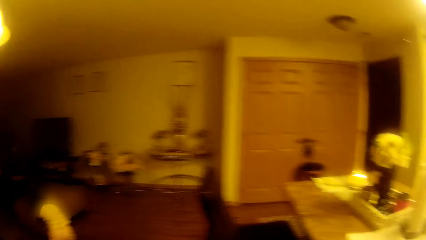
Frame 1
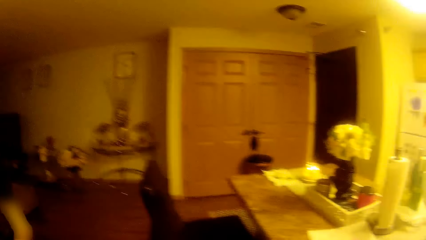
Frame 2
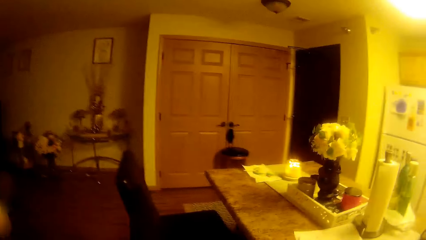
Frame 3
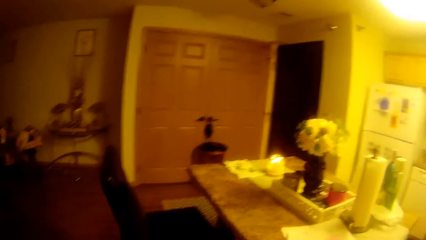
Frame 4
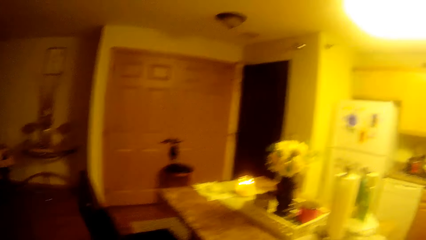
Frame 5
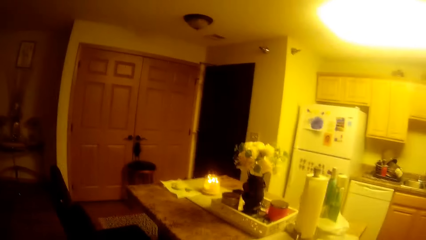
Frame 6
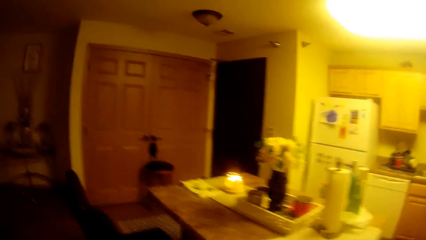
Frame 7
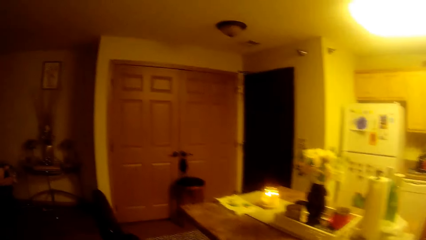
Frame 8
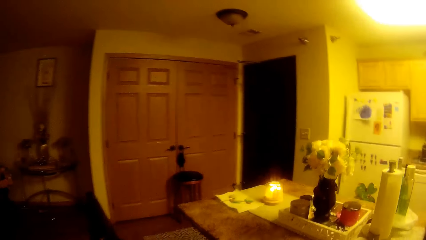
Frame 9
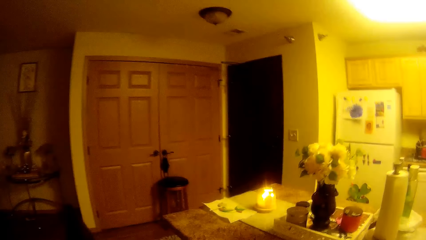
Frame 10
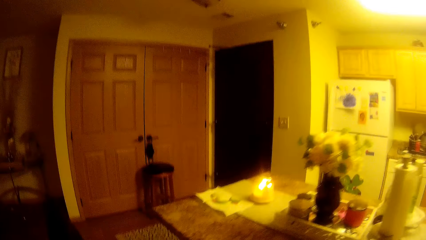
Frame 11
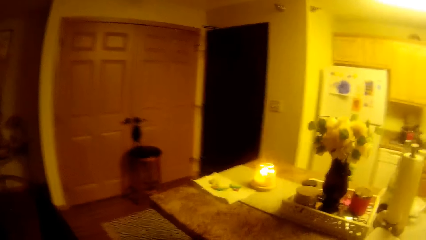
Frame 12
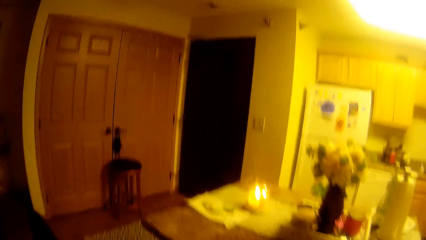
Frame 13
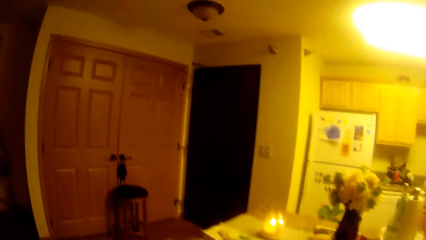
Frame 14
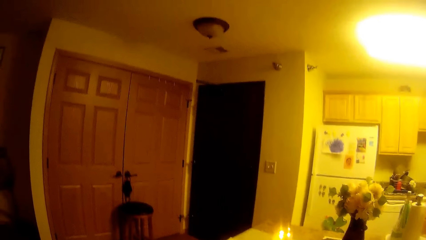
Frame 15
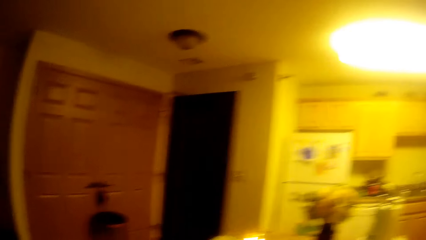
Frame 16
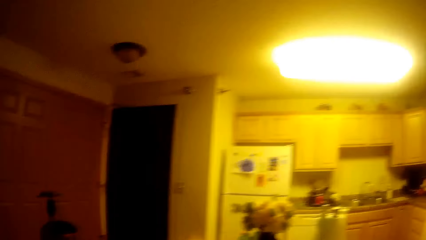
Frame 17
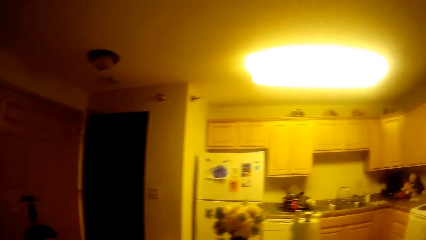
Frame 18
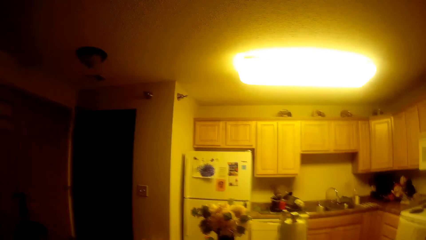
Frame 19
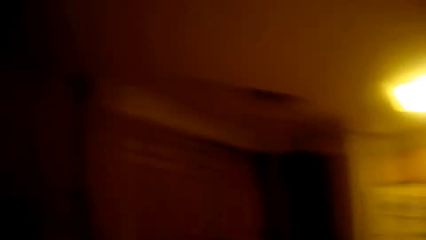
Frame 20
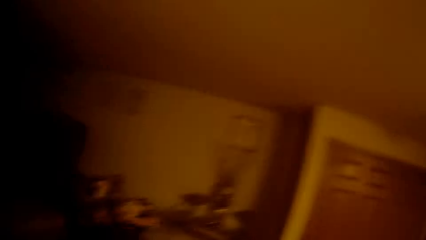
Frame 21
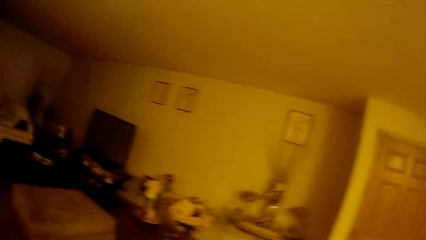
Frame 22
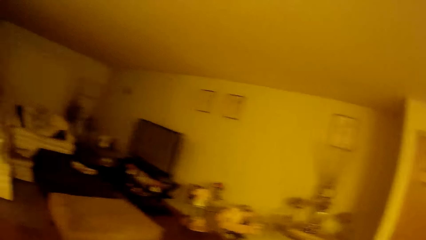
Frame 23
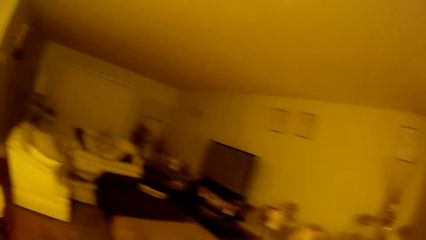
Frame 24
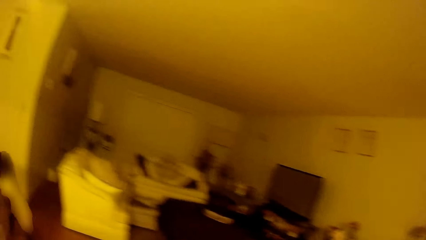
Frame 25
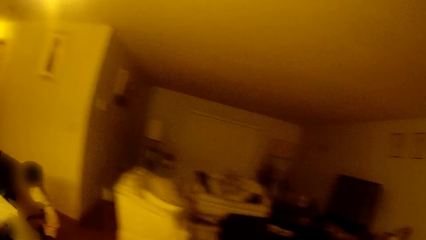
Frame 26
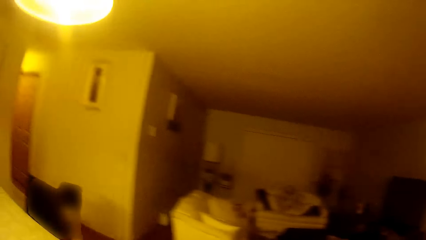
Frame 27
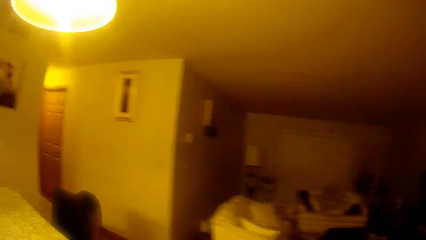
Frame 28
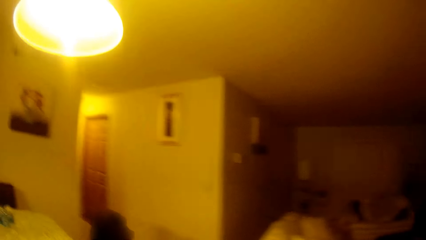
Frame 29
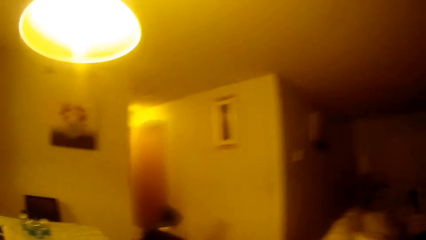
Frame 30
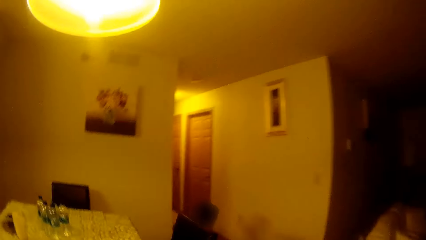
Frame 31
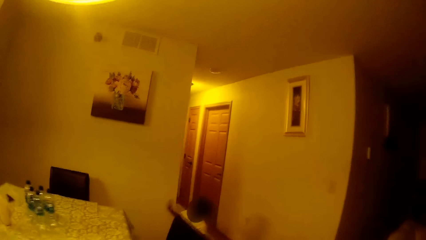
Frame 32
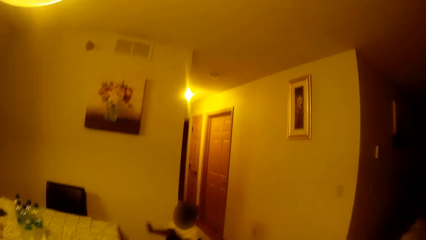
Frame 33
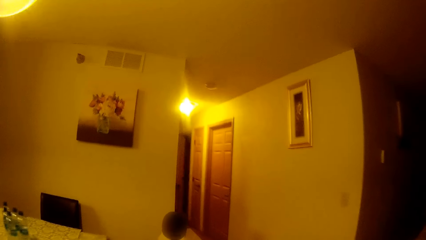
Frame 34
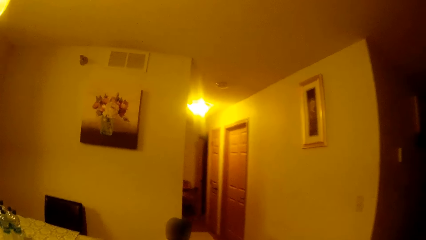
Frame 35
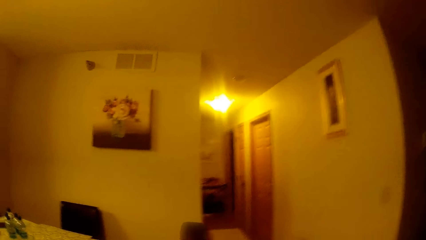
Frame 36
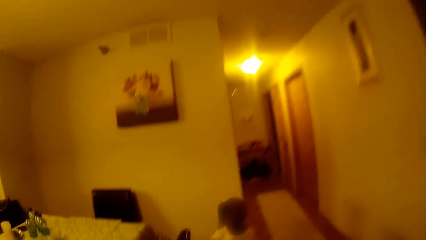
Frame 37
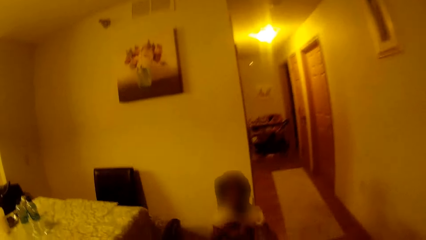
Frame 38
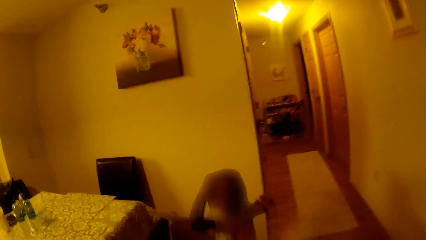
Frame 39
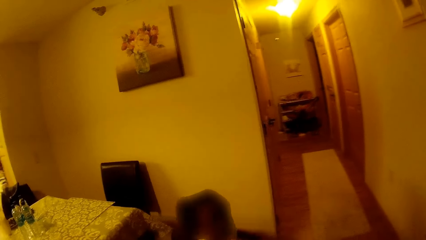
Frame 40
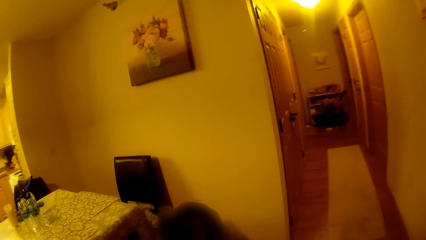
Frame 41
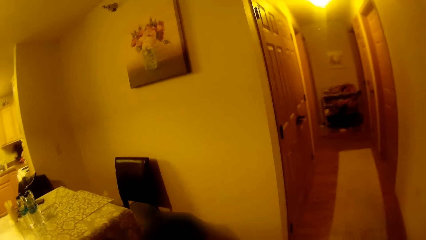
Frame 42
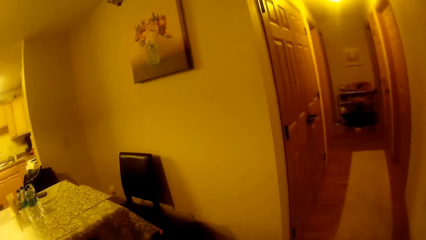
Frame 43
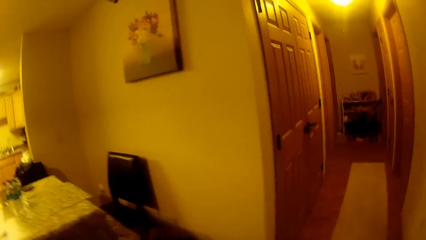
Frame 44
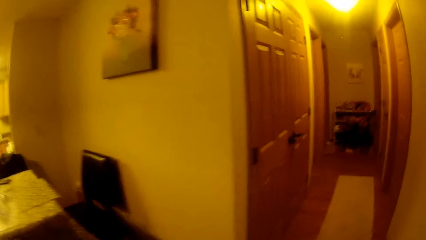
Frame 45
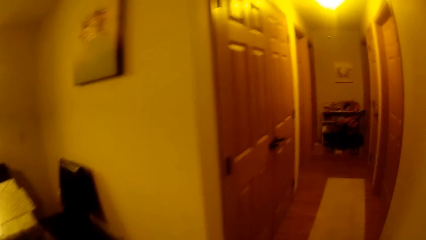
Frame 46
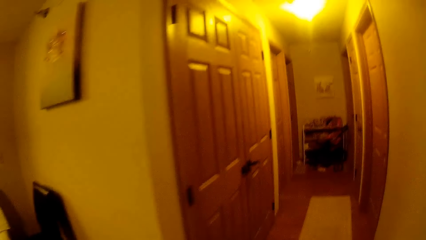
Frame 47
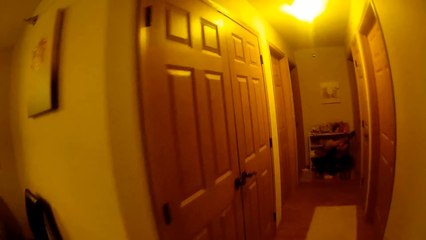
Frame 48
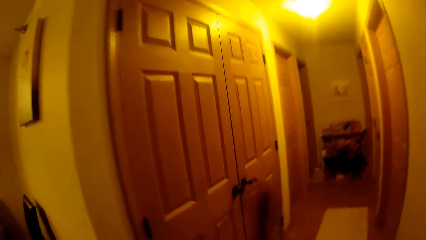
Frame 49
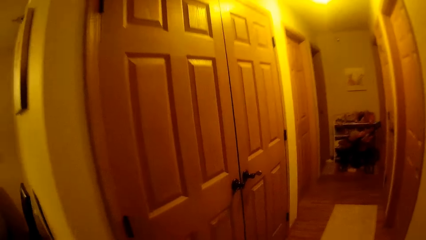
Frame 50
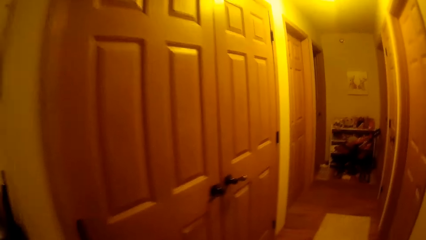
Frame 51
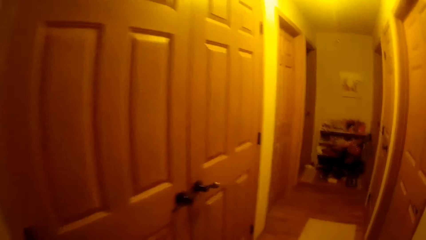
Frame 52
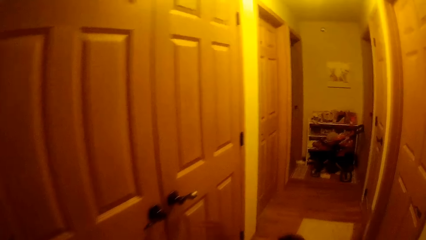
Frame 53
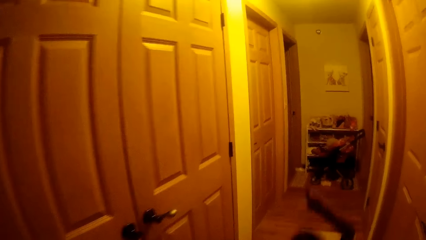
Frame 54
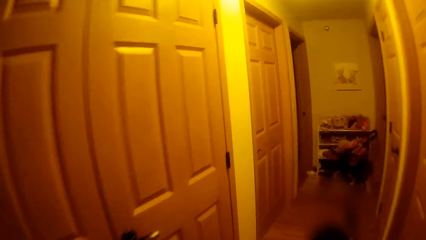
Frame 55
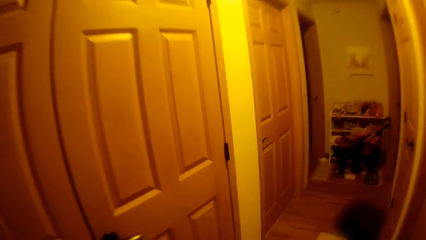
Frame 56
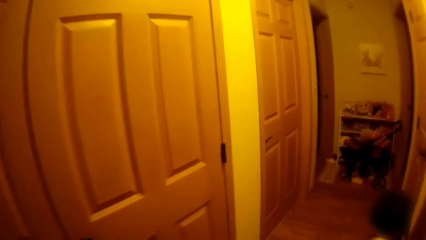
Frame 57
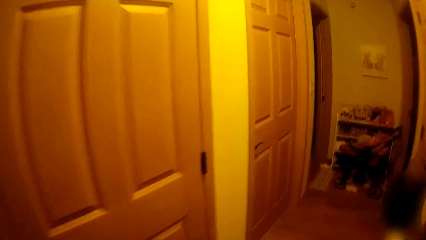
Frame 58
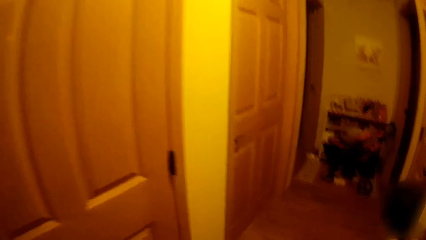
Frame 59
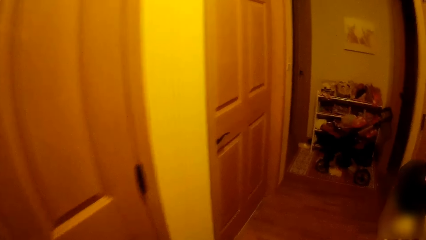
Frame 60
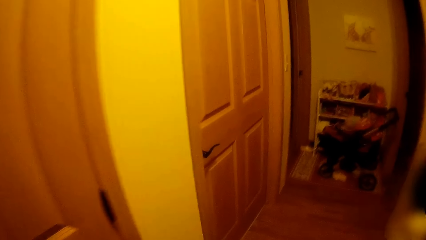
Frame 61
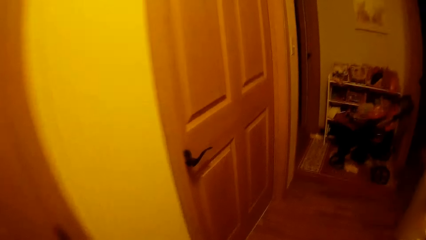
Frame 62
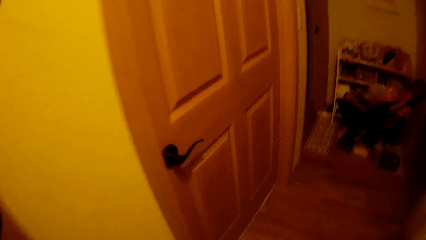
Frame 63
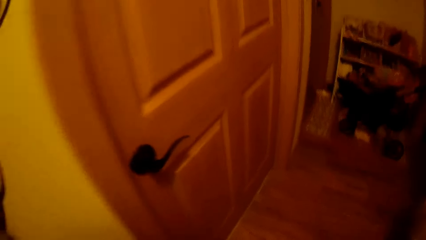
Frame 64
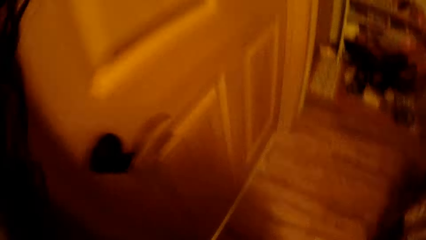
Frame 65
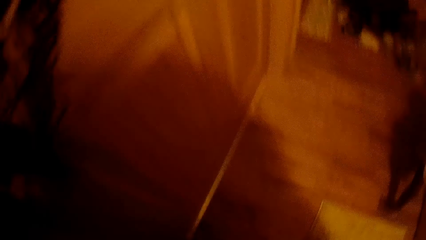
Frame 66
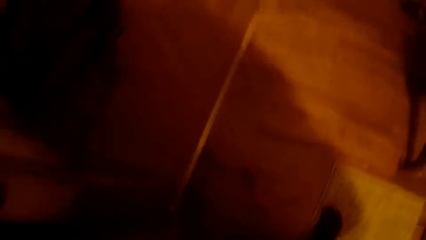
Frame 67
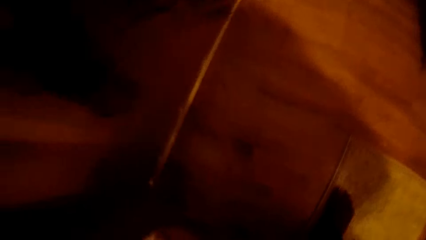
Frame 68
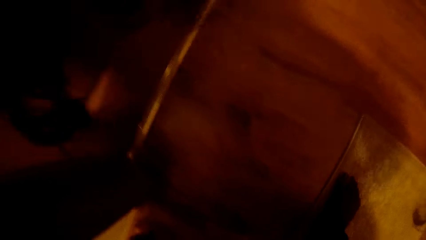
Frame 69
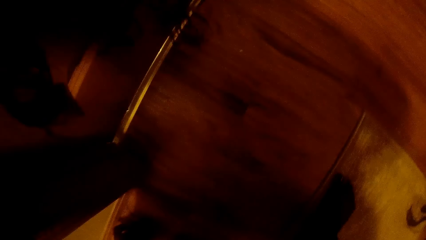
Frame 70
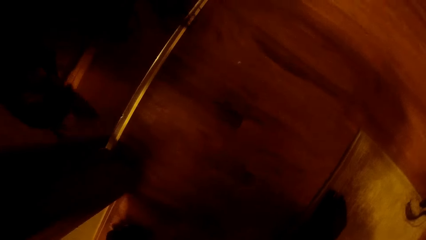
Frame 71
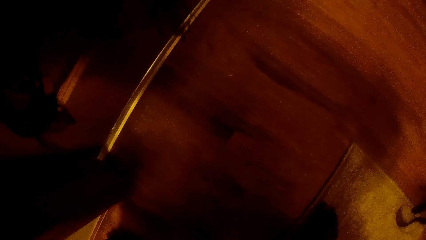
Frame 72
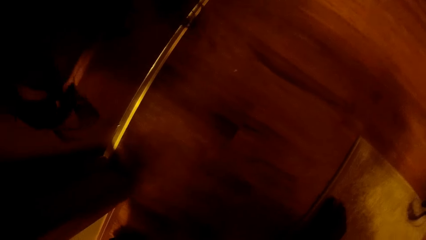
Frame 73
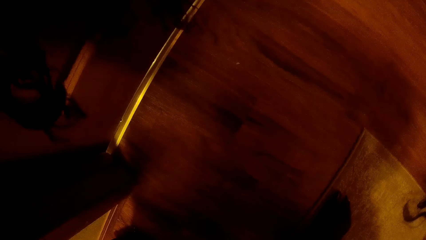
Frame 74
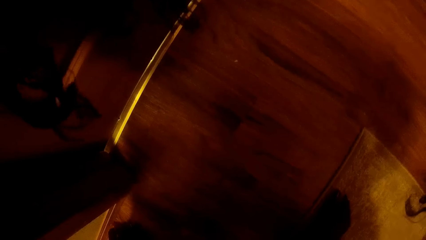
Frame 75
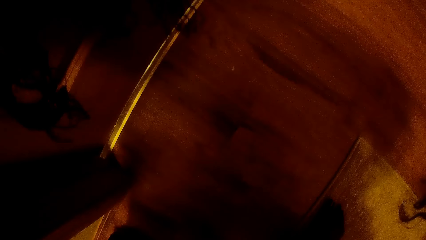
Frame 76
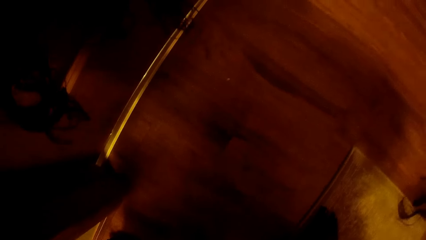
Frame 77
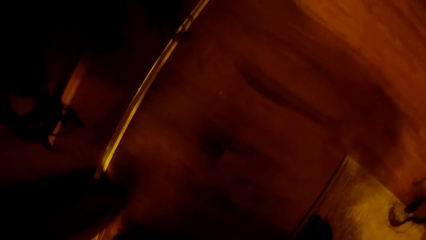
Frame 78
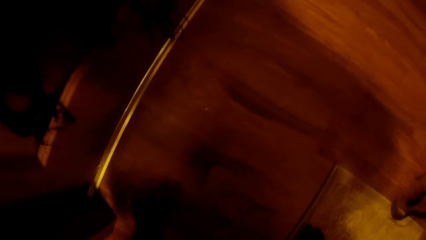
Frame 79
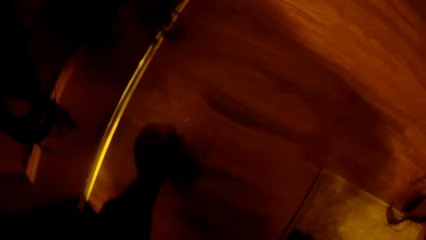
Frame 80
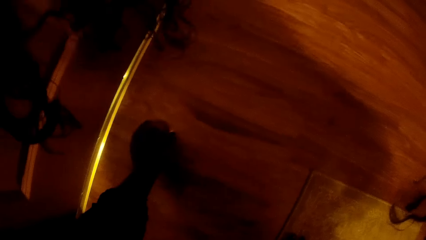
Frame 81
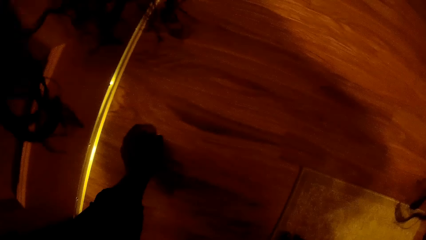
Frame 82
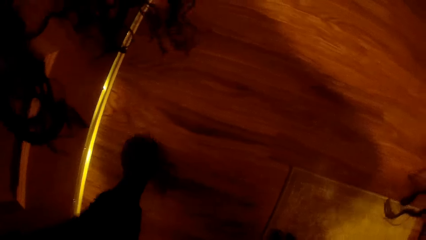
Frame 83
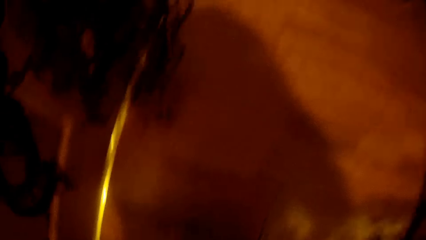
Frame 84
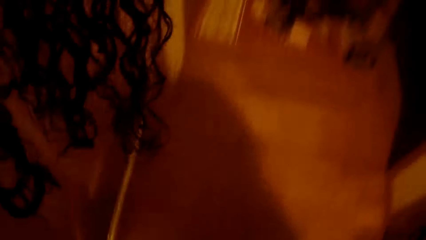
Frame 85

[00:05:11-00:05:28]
The girl plays in the living room. The camera wearer walks to the girl. They talk with the girl. They interact with the girl. They move along the corridor of the apartment with the girl. They talk with a child inside a room. They bend down.
